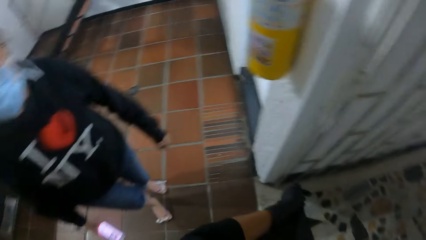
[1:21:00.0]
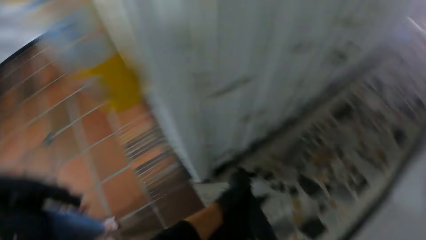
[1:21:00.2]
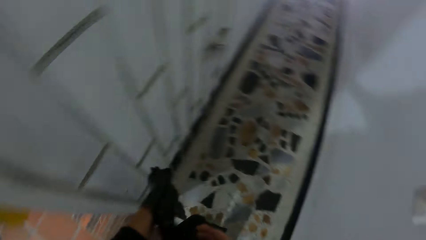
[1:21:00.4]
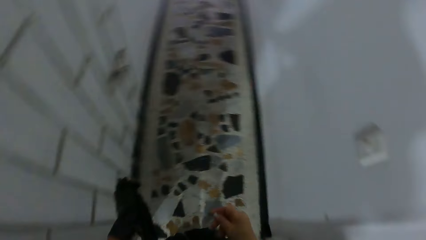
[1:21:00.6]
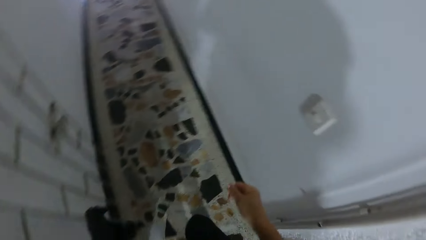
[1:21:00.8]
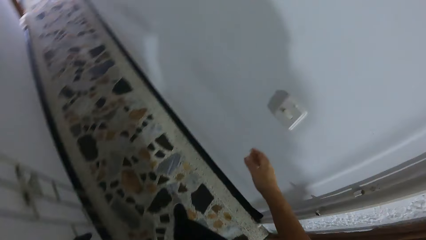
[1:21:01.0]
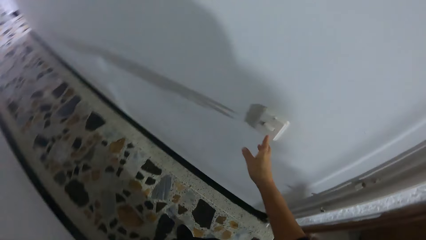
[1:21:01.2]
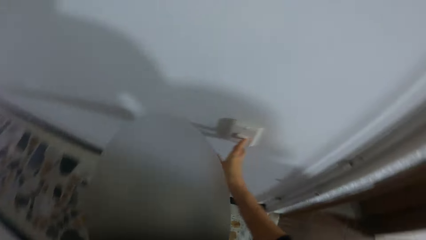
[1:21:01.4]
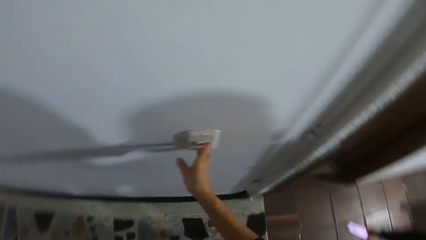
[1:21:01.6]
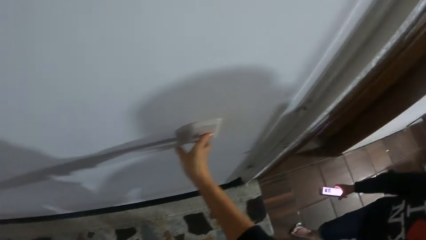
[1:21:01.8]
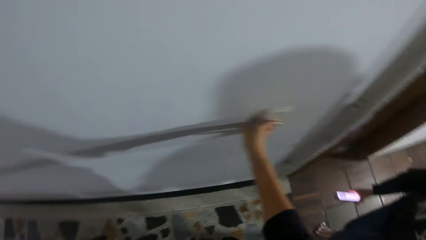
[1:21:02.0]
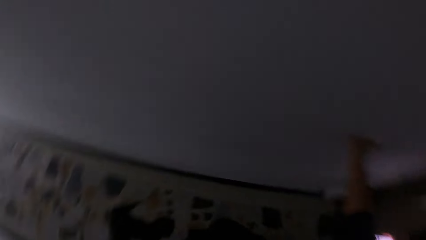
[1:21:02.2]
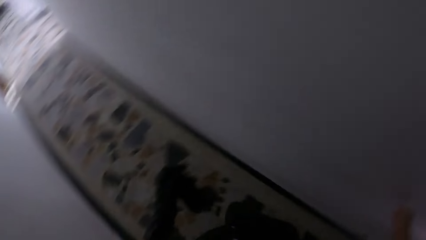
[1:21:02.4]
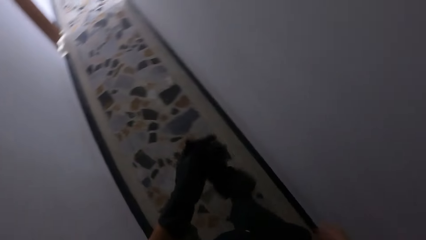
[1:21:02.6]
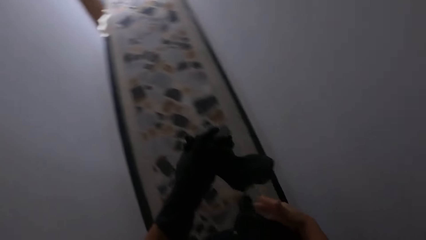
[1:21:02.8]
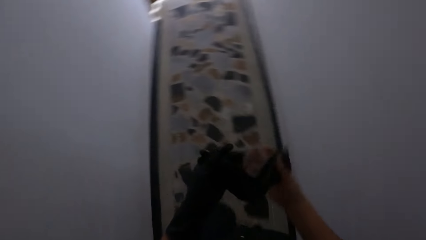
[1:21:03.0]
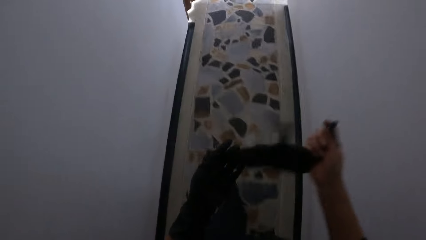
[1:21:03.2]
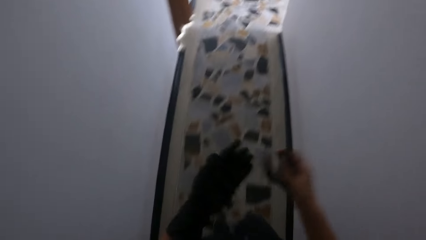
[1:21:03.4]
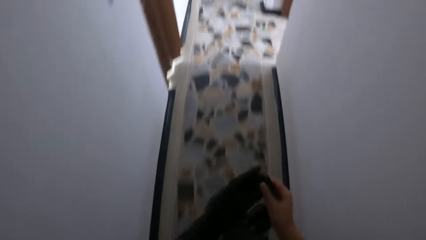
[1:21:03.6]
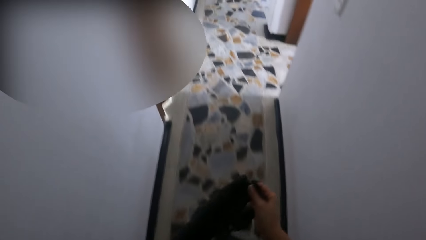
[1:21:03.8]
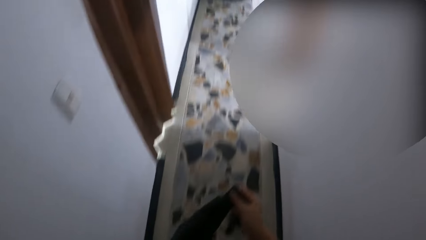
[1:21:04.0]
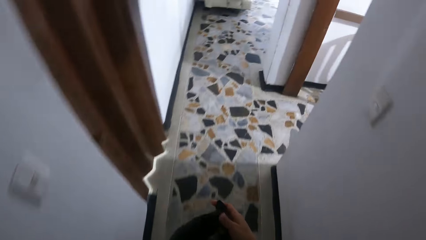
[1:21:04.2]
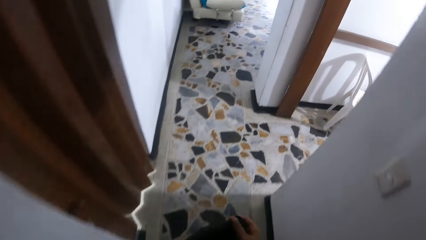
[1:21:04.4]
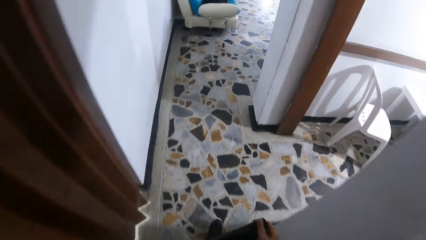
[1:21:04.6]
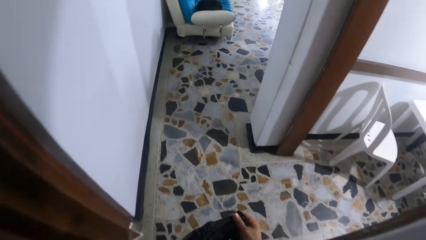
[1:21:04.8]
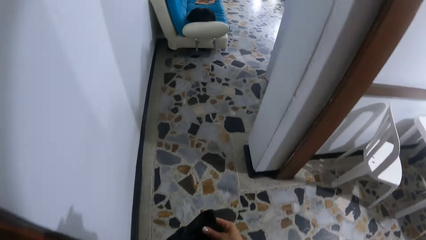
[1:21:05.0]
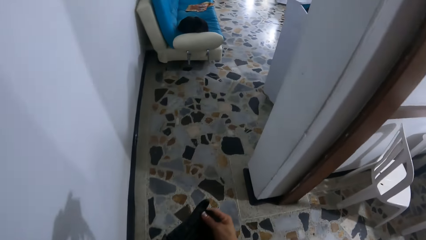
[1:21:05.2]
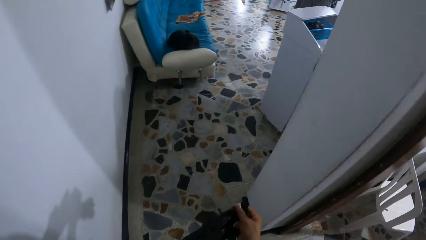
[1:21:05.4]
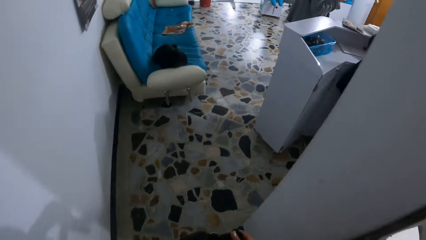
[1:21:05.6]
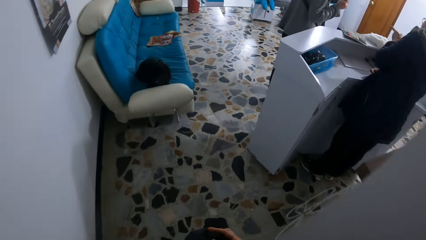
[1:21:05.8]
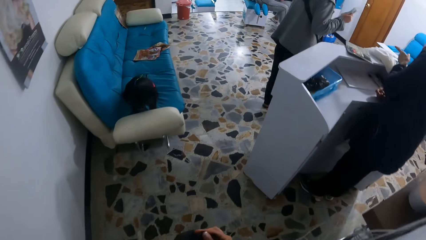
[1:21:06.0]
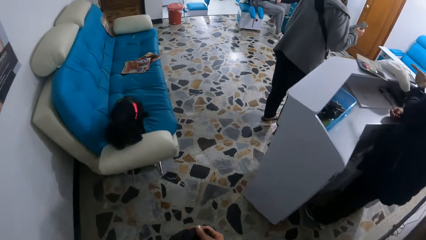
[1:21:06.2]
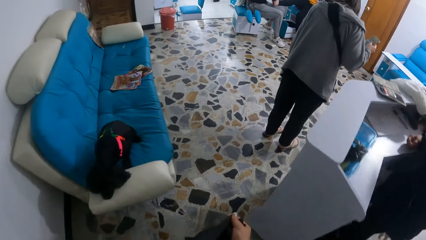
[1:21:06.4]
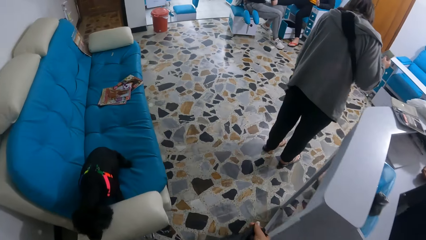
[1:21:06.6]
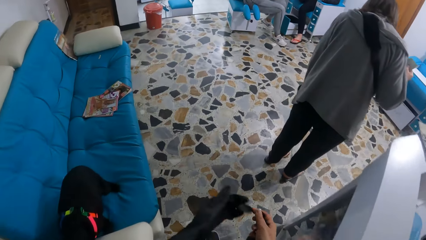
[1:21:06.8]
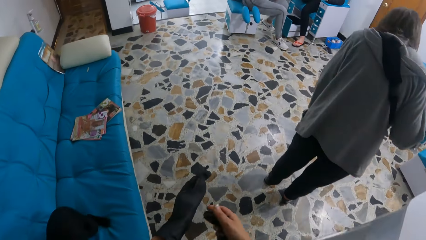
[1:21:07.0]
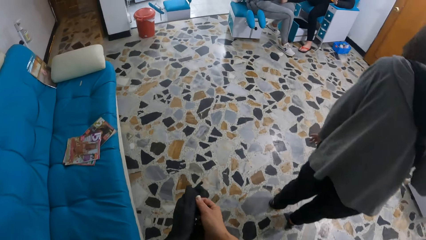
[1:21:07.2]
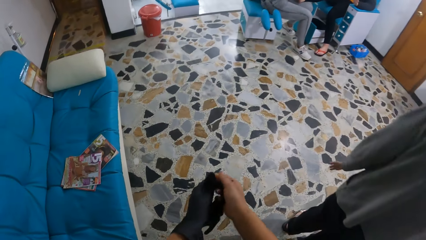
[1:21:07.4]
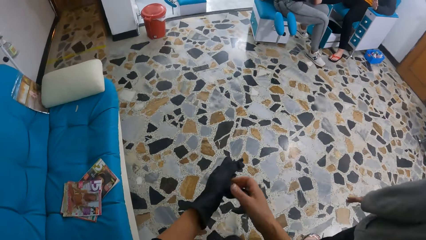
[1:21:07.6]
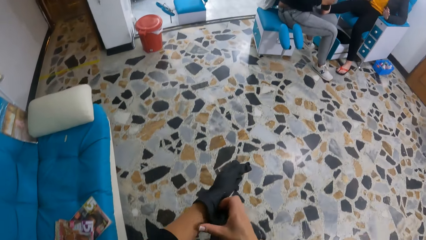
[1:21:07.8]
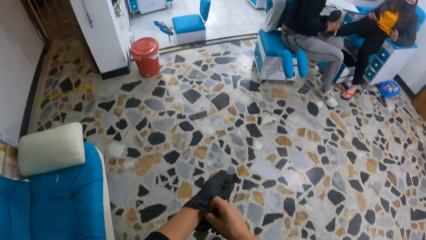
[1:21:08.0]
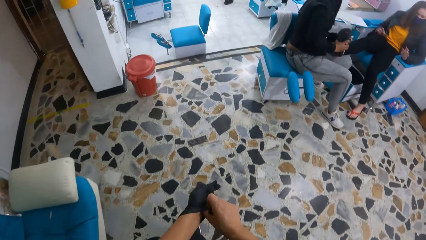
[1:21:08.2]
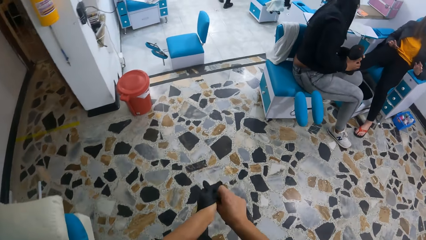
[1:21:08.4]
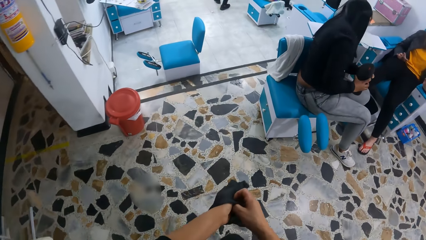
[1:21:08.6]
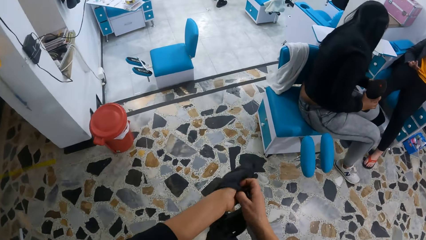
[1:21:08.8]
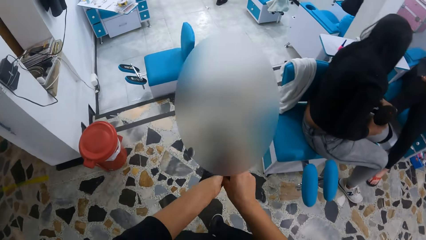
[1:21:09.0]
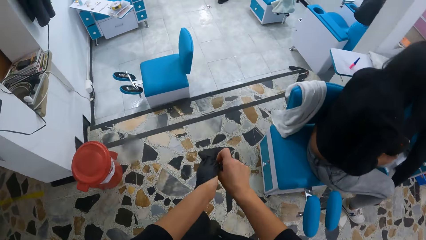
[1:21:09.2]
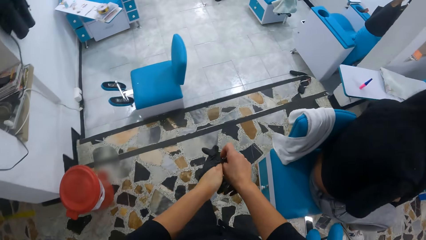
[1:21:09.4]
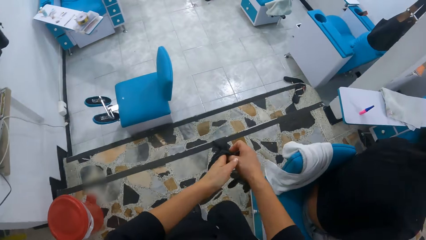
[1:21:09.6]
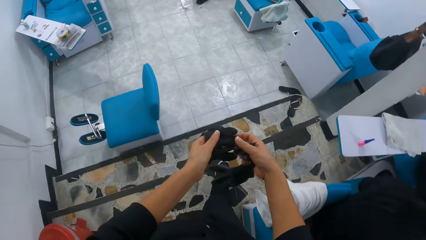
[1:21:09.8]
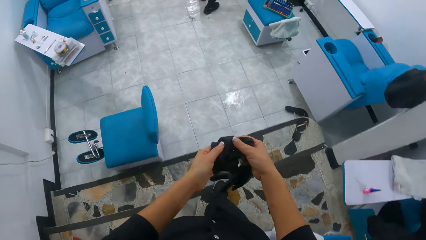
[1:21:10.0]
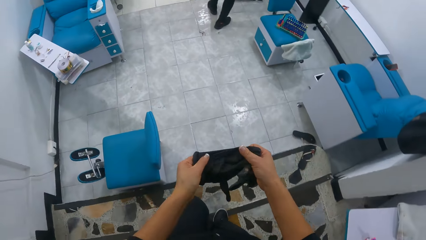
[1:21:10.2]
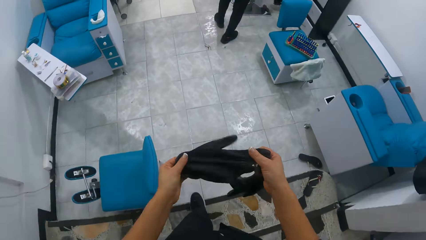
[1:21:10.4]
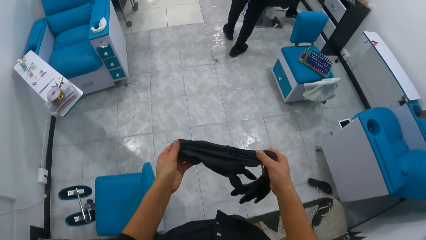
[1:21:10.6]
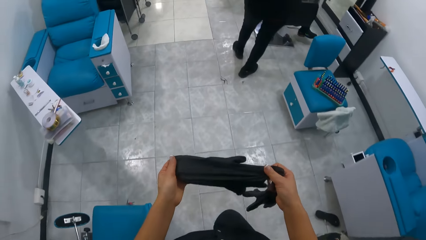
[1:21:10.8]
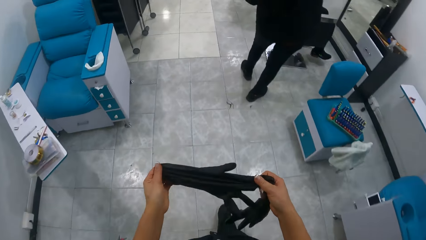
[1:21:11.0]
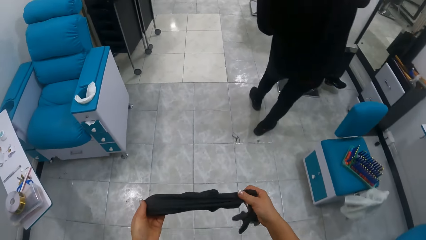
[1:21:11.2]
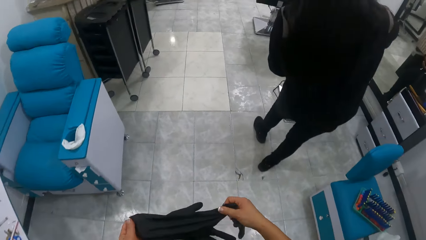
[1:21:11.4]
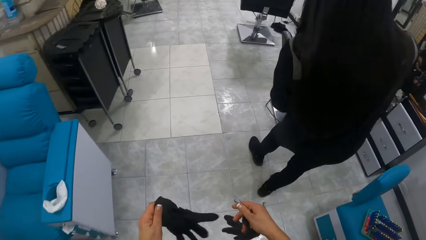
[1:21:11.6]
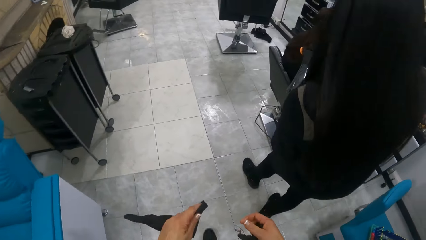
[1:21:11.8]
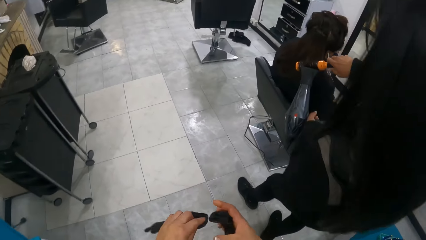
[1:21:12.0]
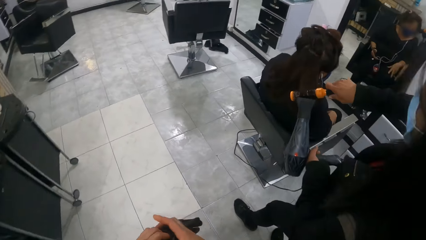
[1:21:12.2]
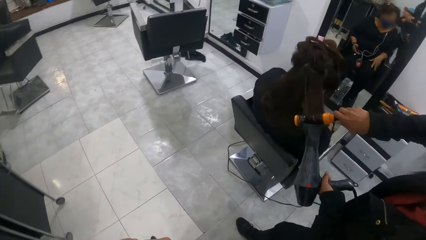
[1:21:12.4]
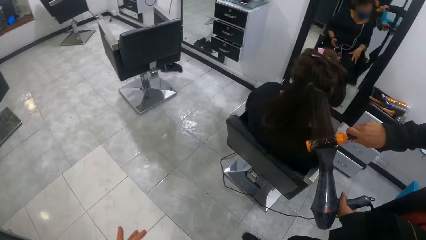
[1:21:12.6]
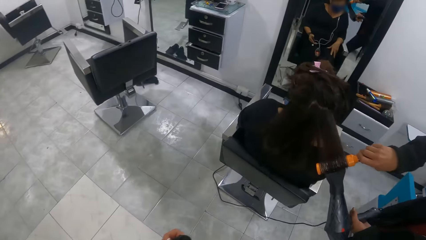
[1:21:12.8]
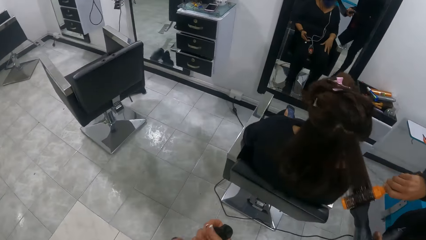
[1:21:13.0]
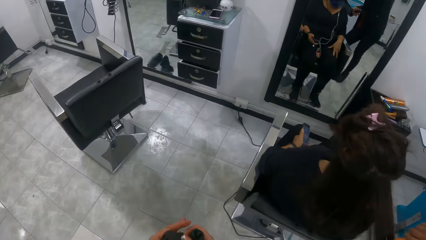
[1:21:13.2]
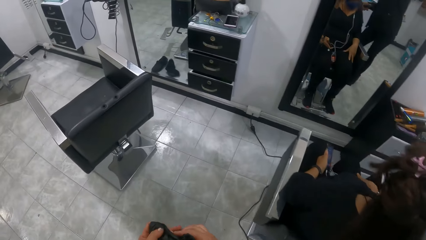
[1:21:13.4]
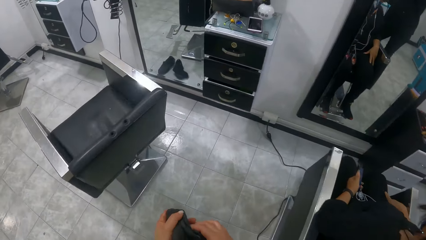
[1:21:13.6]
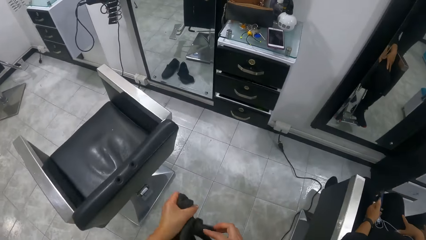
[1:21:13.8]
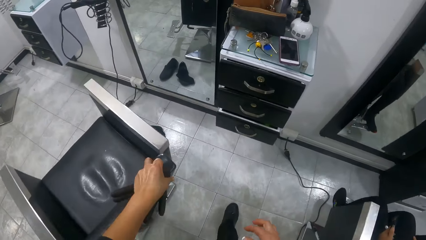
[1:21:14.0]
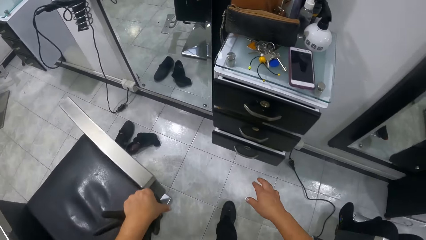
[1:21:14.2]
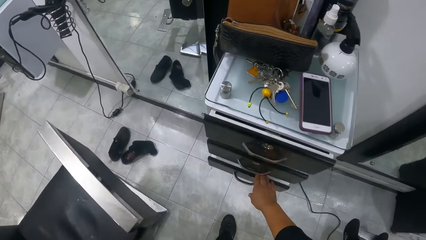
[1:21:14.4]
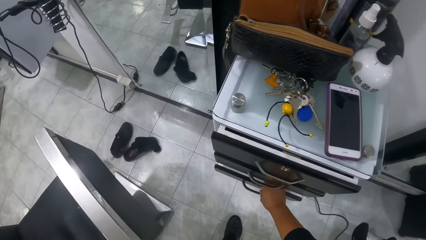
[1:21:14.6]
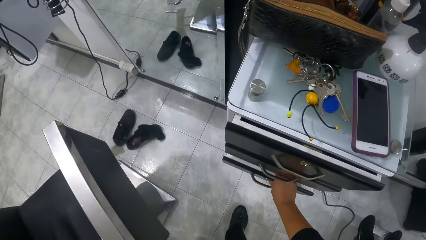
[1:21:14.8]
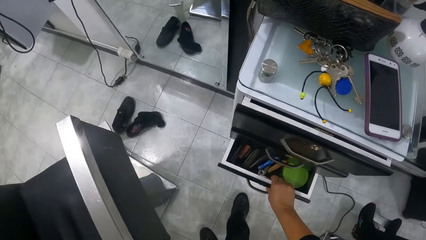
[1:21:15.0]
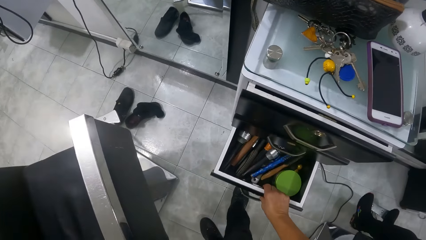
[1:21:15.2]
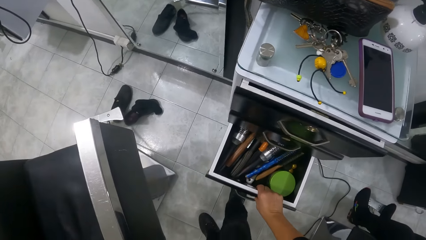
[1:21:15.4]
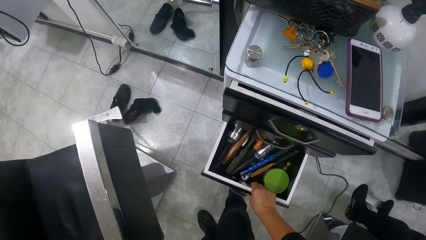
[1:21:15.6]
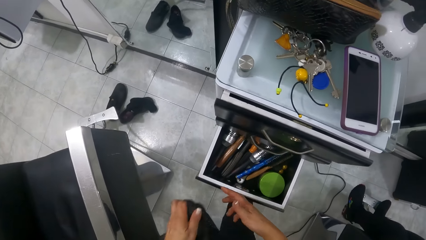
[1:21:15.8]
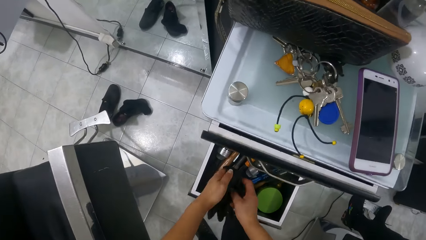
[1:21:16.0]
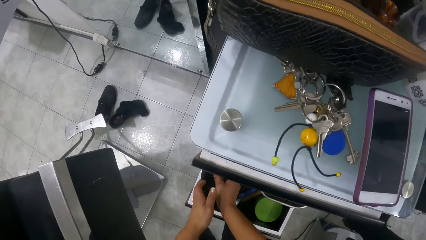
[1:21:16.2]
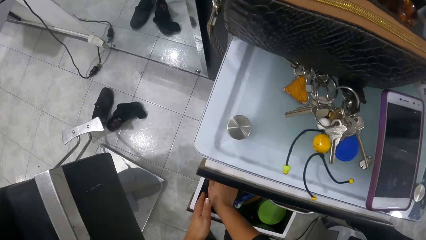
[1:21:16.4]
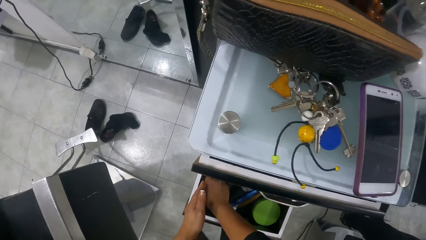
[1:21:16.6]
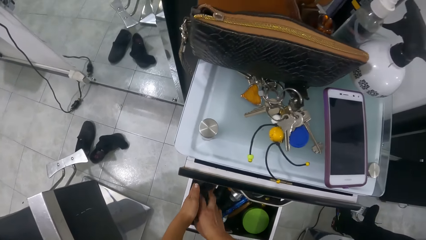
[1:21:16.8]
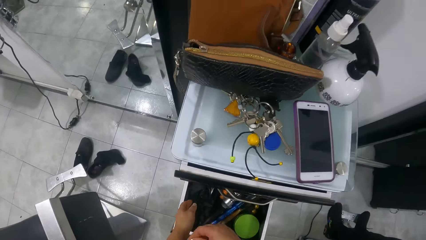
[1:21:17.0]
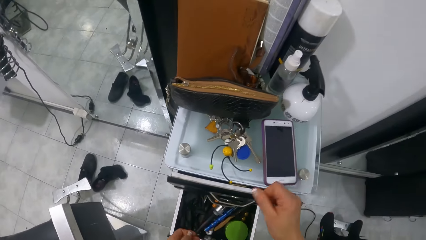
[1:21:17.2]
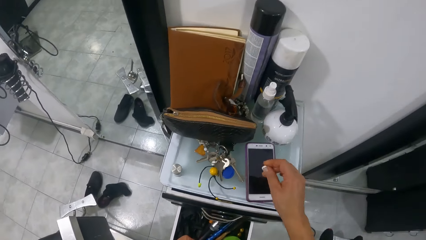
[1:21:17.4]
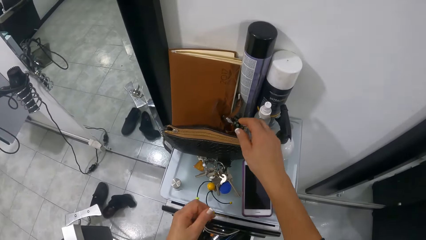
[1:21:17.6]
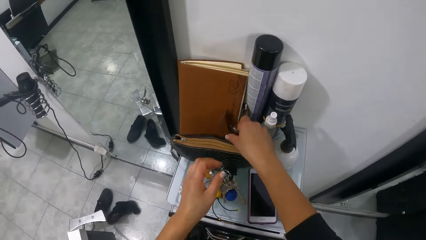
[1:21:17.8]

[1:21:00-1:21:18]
The camera wearer presses a light switch with her right hand. She walks to the salon. She removes a glove in her right hand with her left hand. She removes a glove in her left hand with her right hand. She walks into a waiting room. A woman dries another woman's hair with a drier in both hands. The camera wearer opens a drawer with her right hand. She passes the gloves in her left hand to her right hand. She drops the gloves in her right hand in the drawer.
